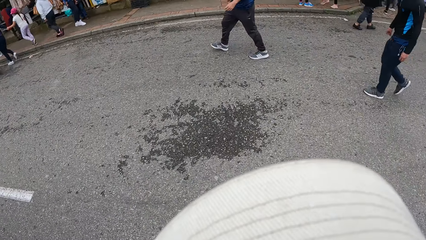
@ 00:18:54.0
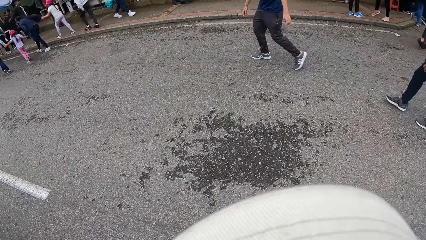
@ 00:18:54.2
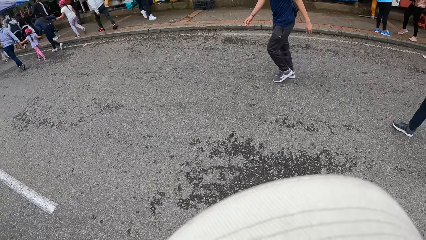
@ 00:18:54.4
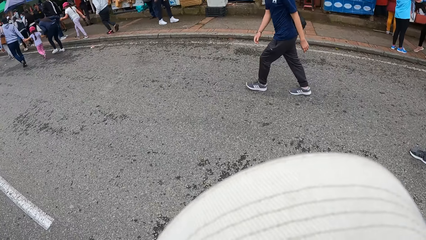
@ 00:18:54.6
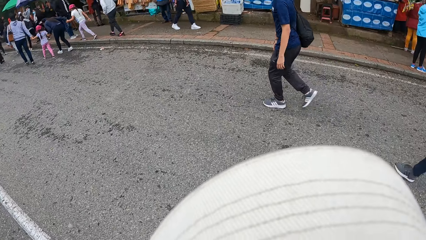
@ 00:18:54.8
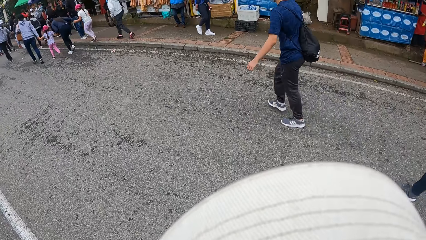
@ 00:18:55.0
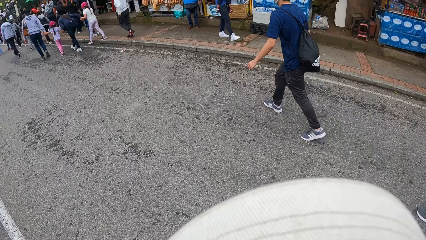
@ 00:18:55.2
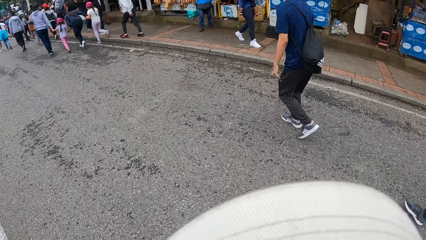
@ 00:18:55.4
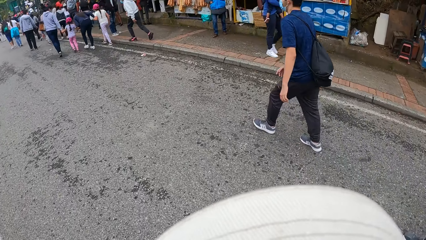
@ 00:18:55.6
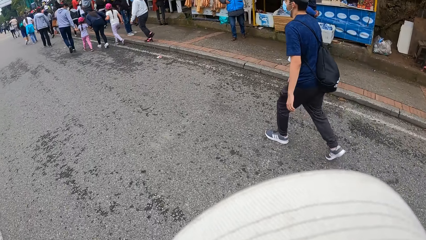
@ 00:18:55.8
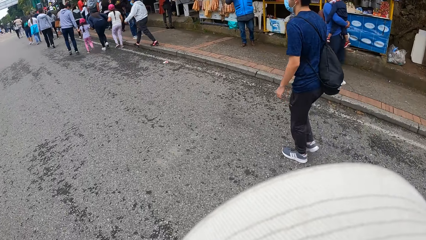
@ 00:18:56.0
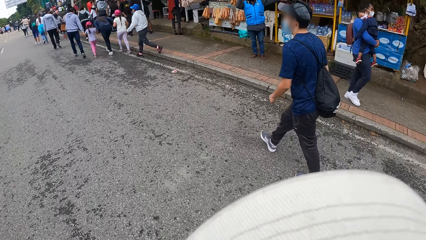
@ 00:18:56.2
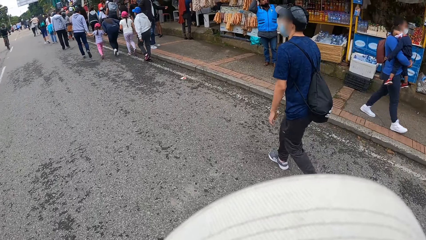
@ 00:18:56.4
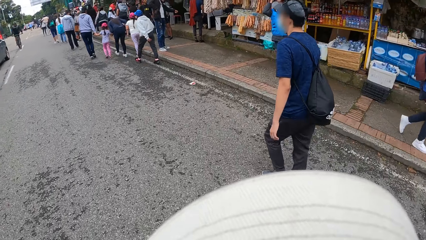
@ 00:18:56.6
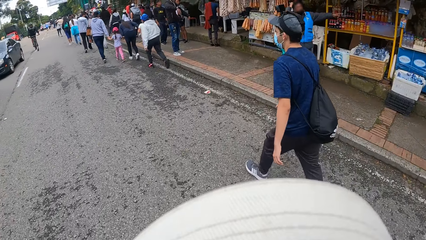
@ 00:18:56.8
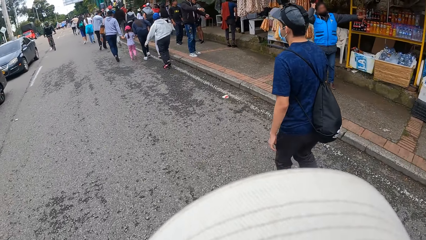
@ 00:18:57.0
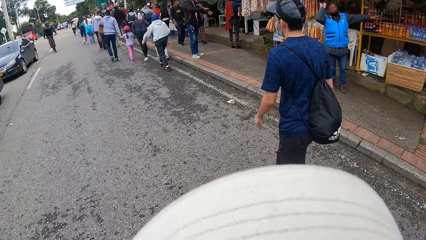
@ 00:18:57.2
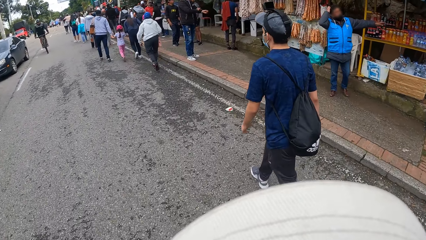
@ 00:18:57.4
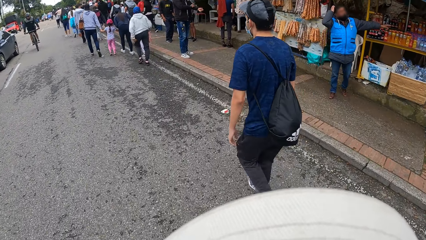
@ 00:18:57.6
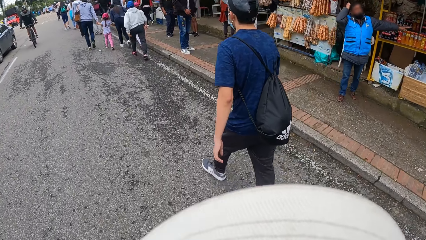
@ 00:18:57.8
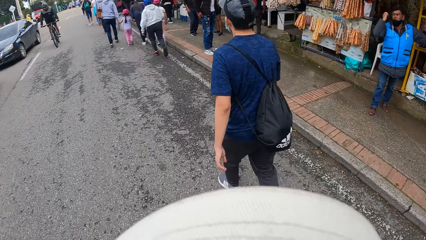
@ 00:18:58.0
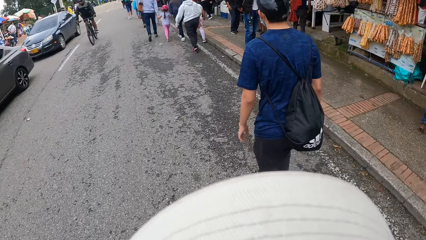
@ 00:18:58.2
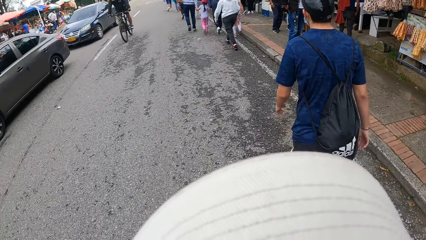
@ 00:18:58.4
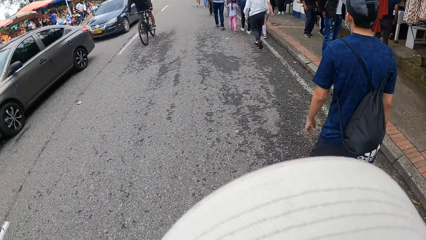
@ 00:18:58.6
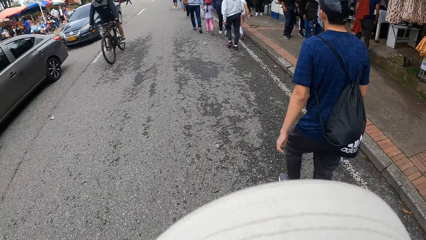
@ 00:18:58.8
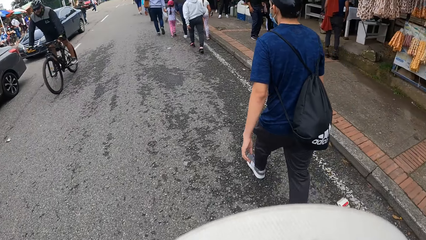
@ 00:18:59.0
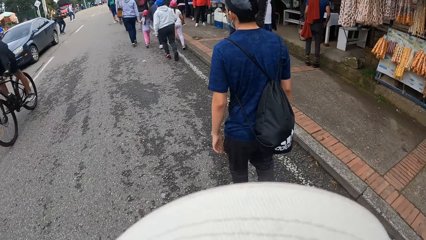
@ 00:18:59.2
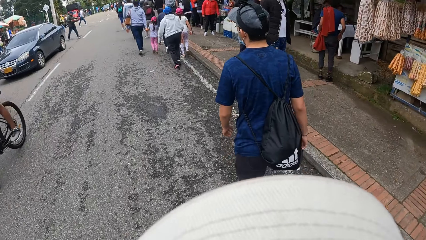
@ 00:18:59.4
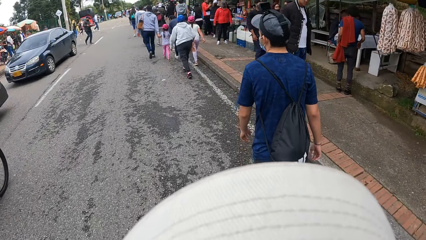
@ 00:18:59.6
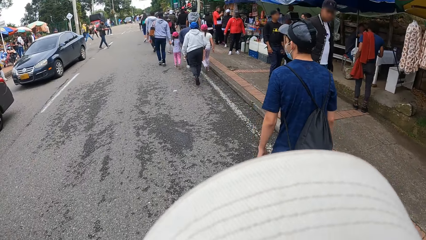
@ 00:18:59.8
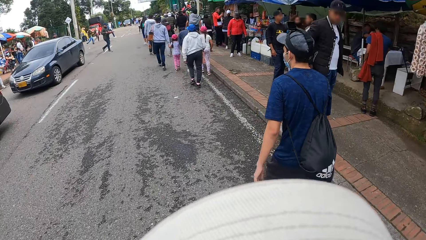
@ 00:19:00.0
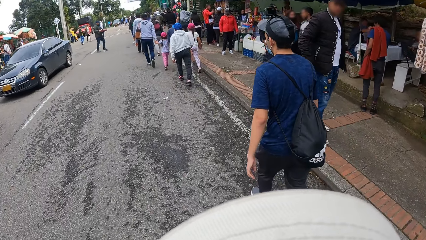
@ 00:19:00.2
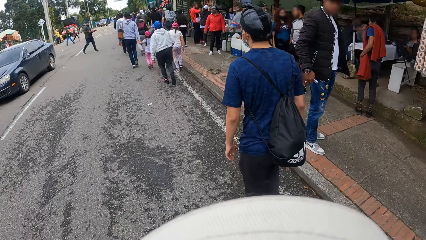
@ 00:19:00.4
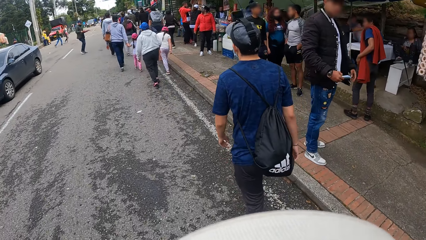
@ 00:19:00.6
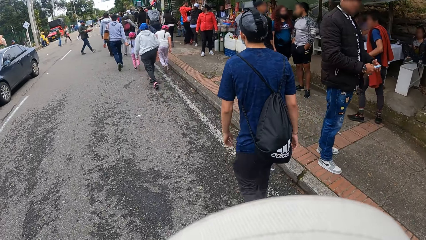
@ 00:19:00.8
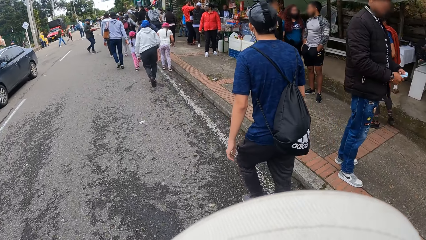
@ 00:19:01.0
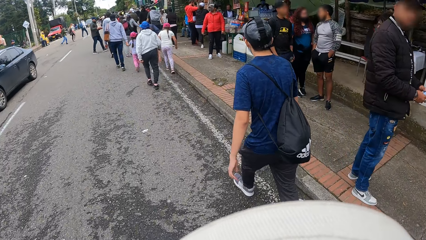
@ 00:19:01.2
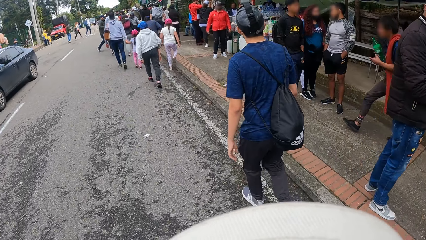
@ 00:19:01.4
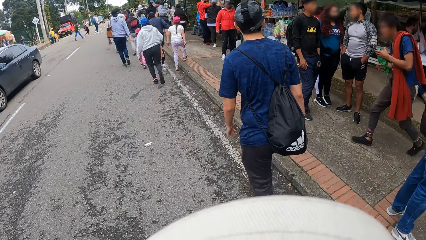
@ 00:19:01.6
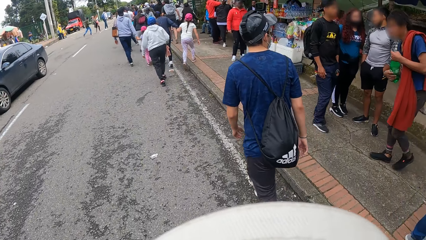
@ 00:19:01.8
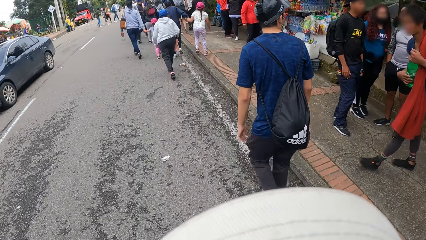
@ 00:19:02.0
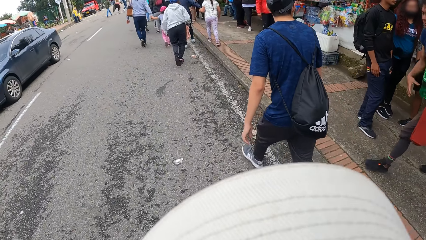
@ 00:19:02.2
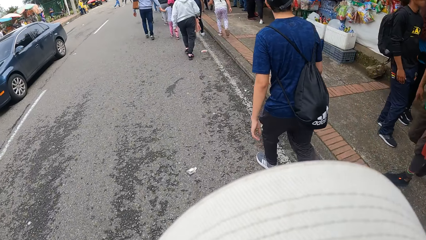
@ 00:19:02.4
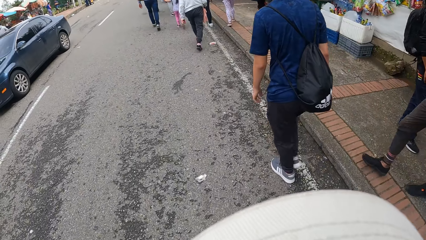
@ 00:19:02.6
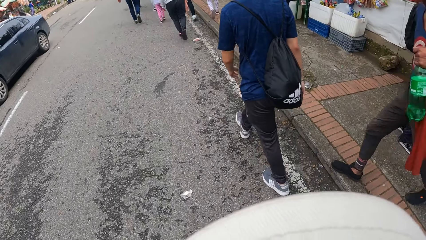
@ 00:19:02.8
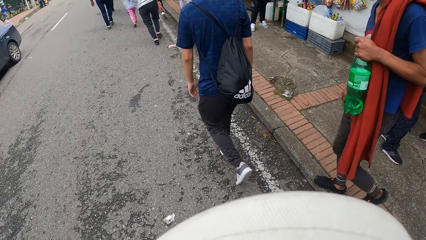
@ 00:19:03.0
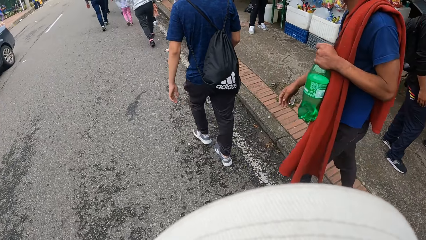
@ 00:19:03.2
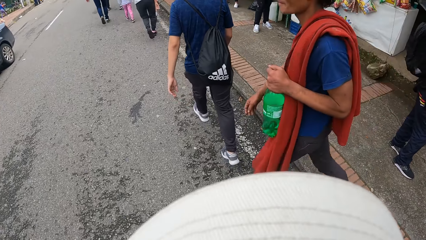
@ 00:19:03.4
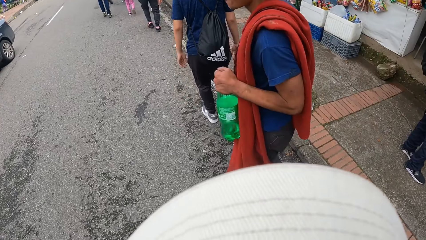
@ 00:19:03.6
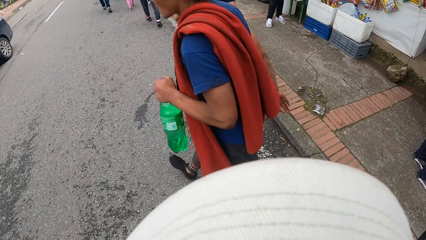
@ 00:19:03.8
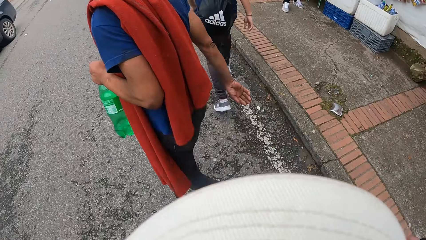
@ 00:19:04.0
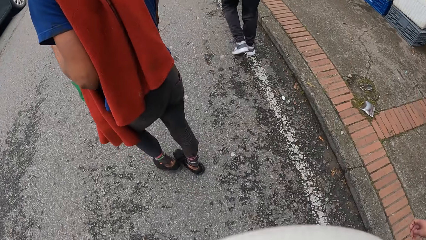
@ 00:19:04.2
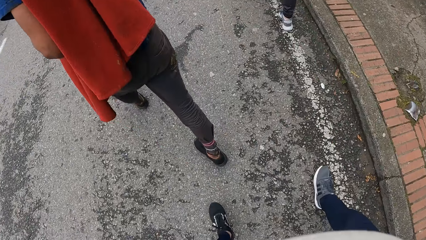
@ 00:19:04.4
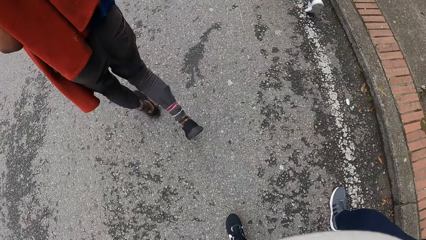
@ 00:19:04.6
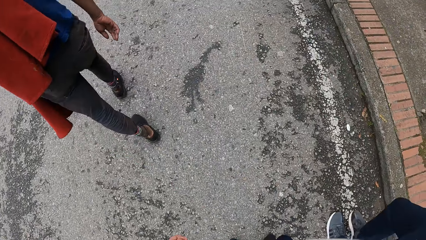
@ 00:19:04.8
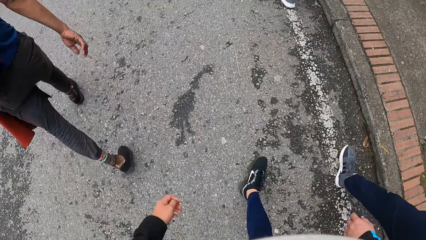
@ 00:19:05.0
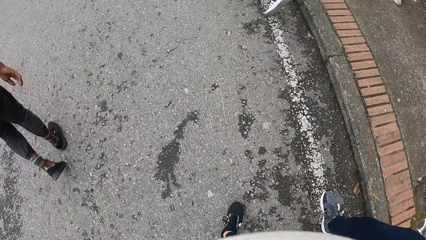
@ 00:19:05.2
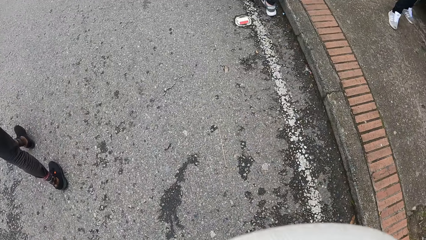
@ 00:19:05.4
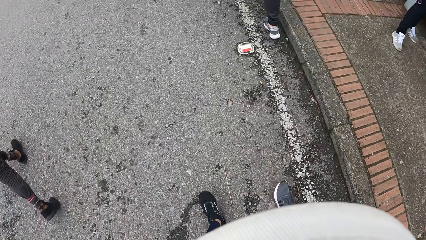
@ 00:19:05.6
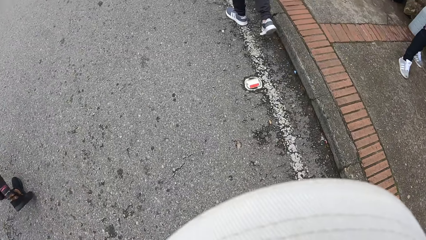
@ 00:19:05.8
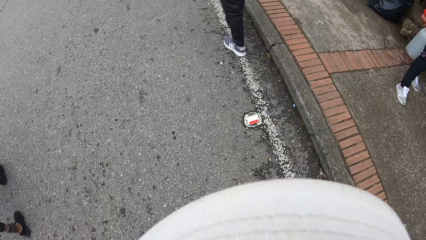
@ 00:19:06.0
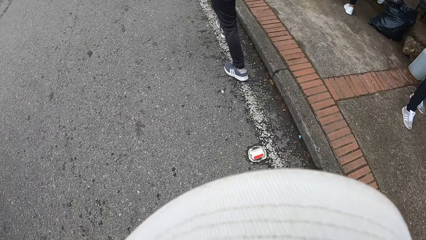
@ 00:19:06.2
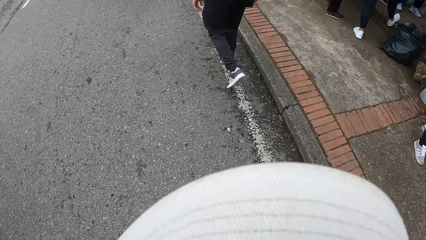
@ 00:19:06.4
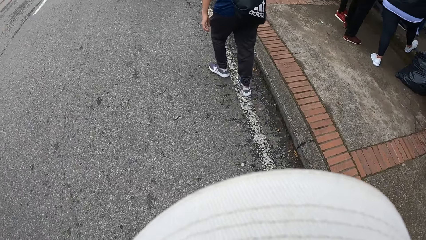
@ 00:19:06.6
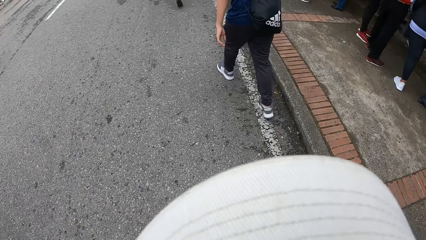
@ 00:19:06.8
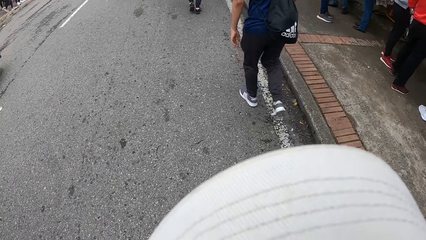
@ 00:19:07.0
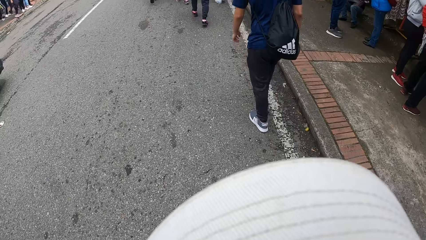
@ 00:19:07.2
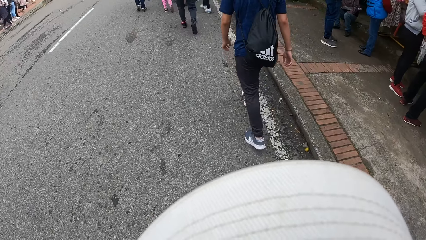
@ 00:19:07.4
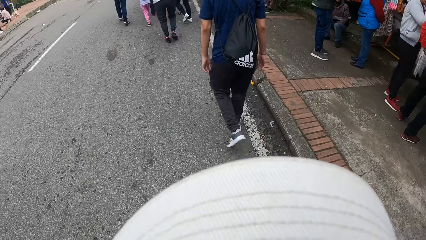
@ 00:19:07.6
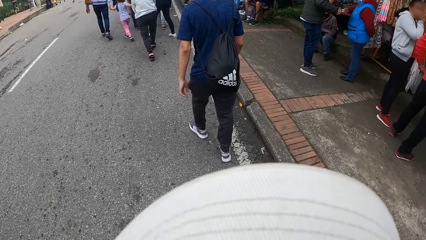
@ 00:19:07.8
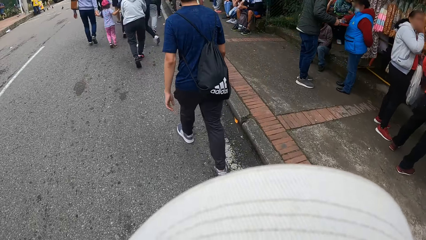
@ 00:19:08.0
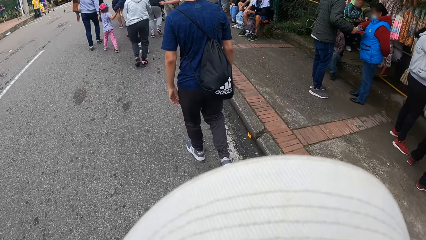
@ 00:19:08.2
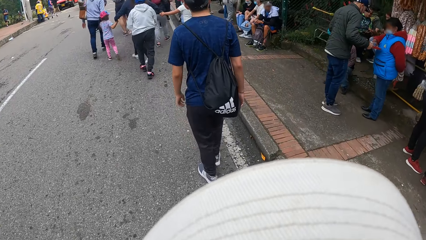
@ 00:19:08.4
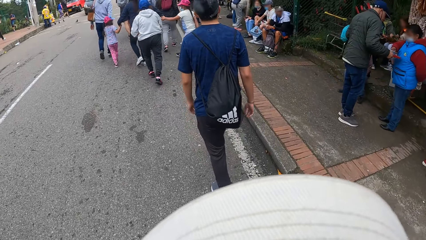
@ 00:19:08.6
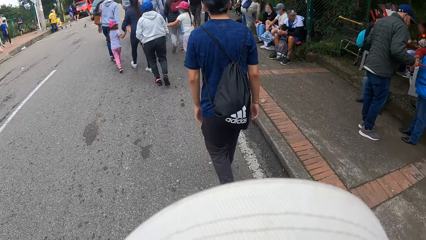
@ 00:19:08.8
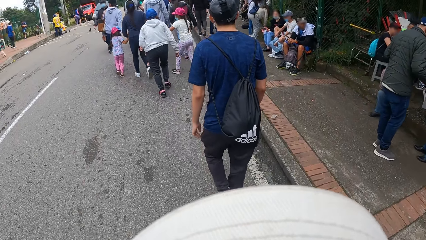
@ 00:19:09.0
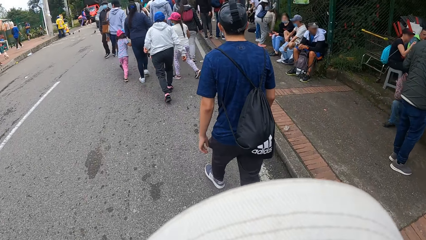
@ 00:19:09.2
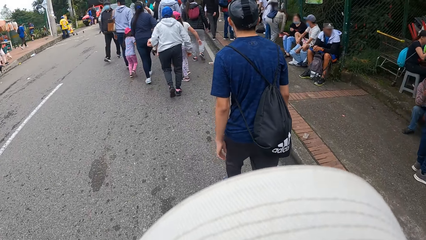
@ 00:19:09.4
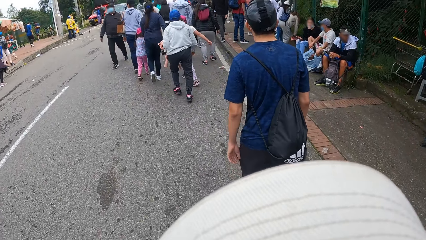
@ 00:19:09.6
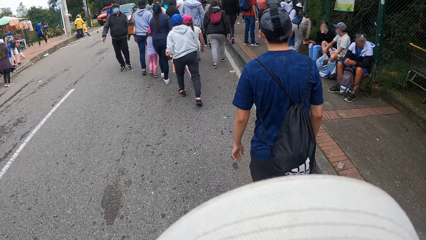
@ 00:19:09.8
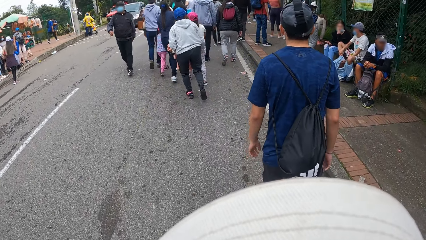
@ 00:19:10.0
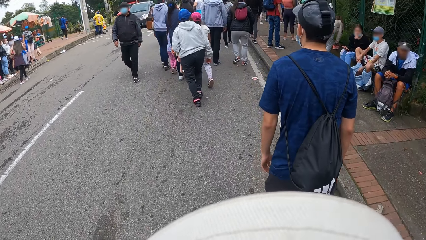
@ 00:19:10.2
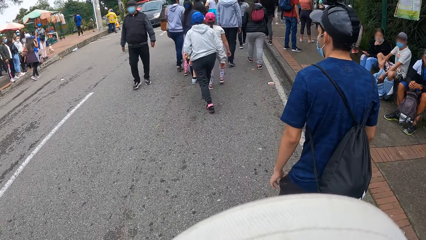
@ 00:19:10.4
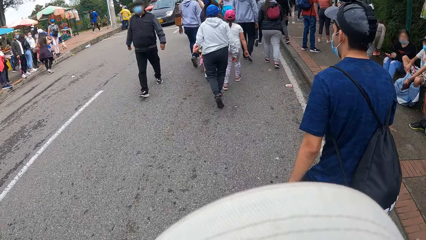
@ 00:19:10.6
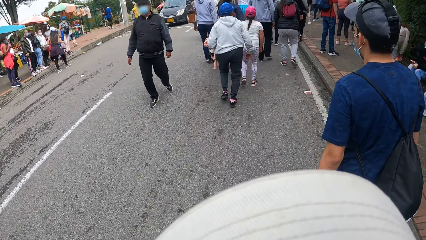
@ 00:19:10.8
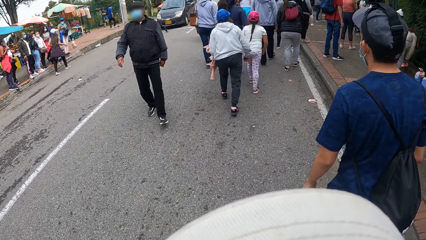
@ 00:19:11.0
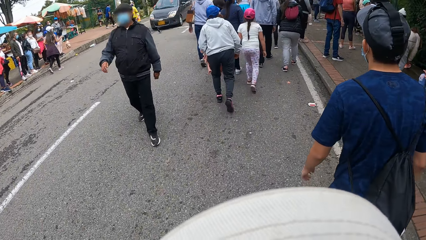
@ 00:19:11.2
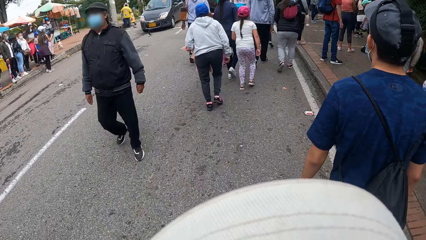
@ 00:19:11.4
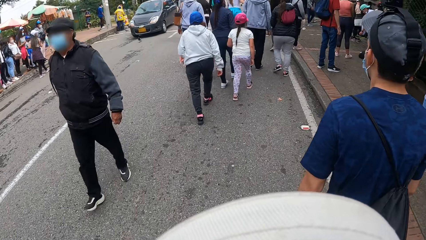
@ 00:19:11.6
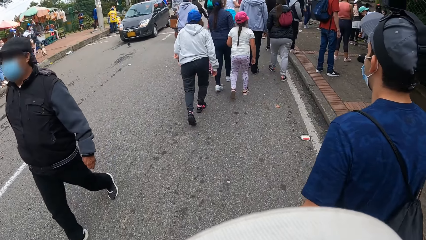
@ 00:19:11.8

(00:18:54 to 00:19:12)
The camera wearer crosses the road. They look down. A man walks on the road.
